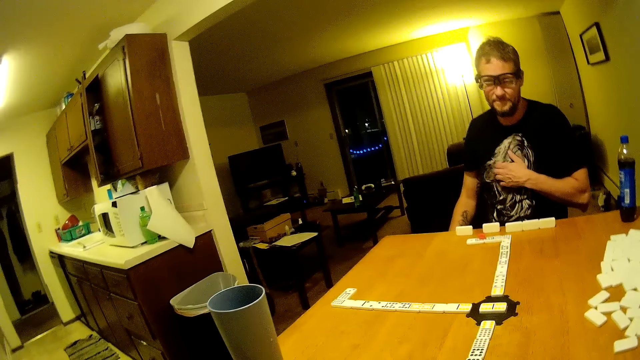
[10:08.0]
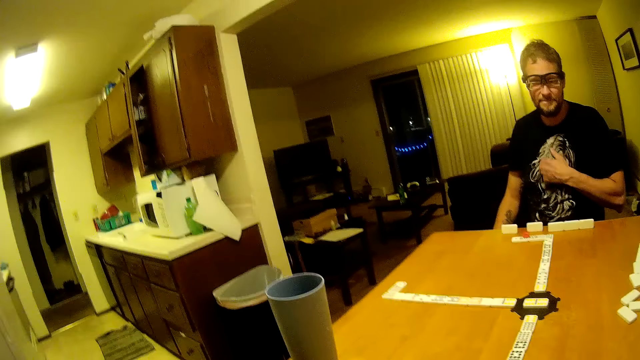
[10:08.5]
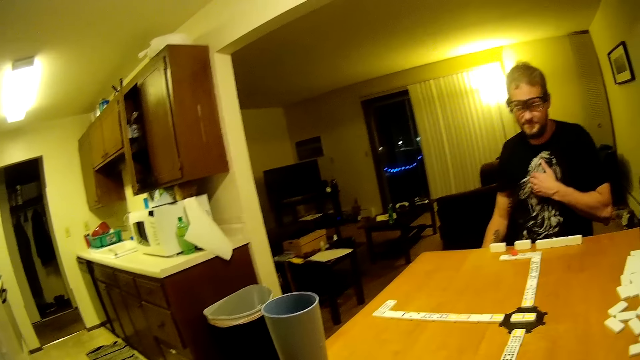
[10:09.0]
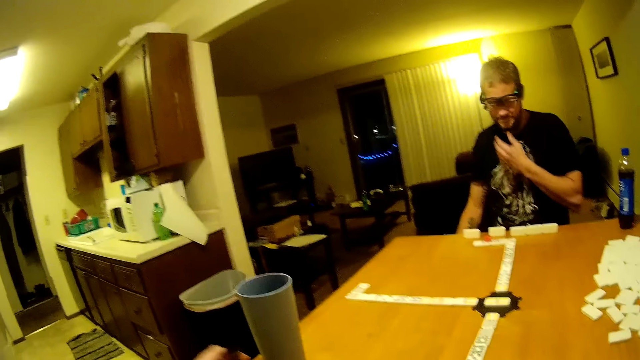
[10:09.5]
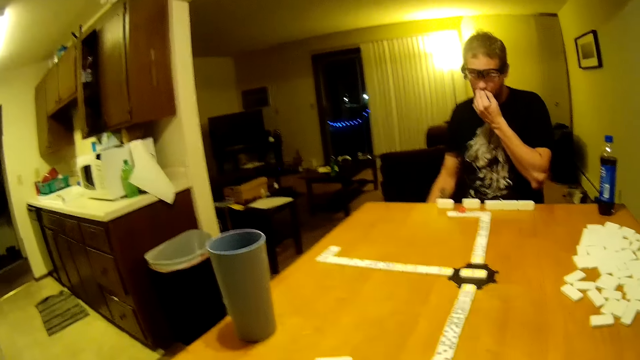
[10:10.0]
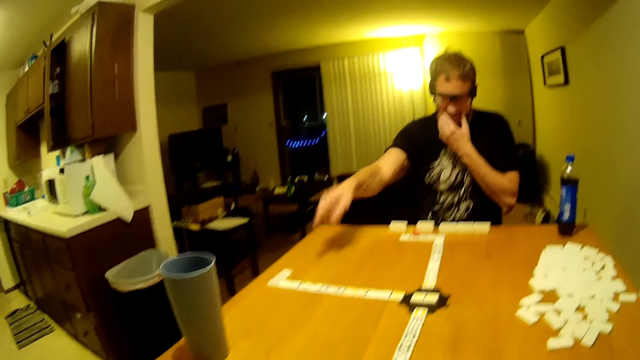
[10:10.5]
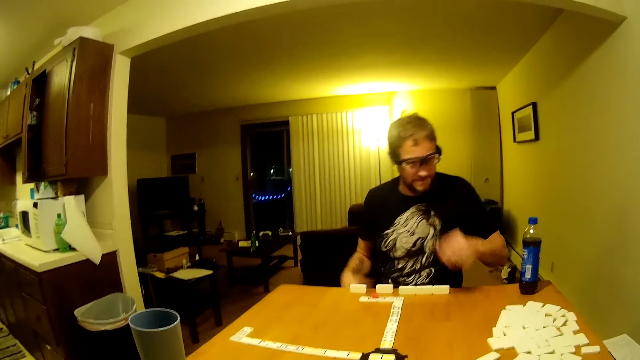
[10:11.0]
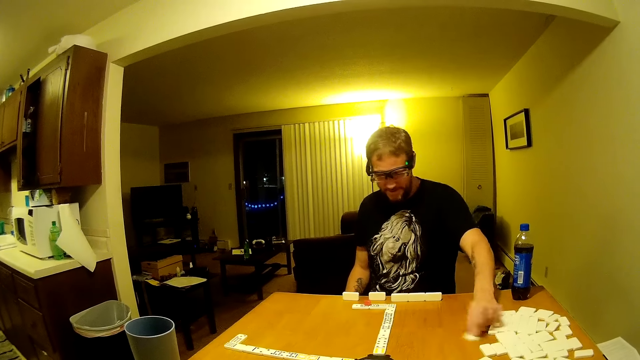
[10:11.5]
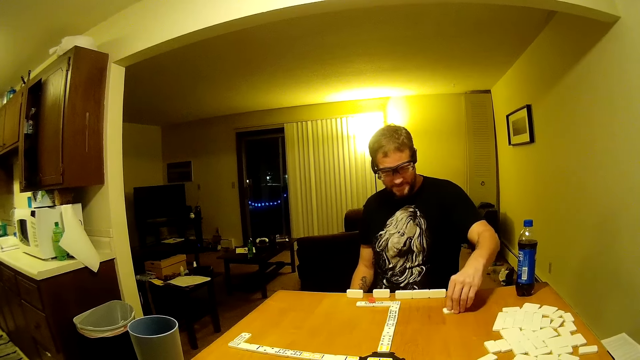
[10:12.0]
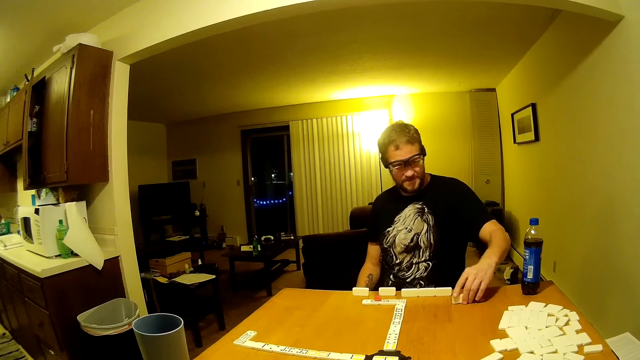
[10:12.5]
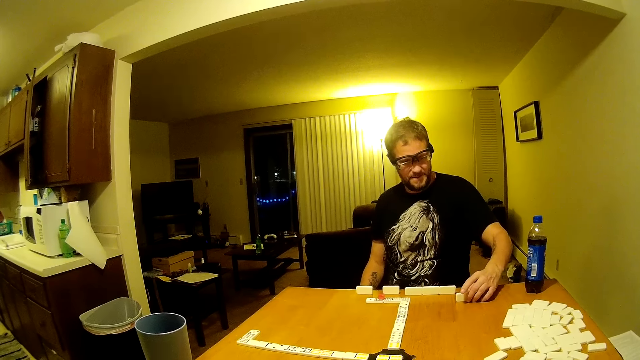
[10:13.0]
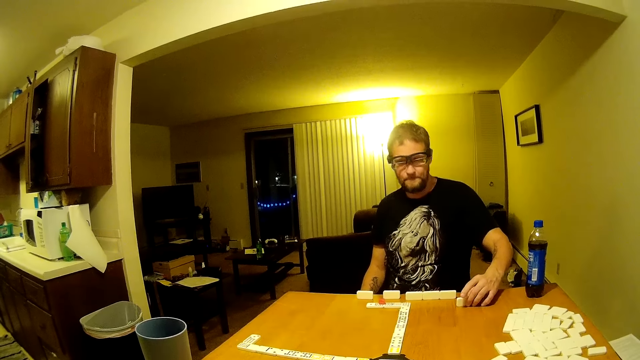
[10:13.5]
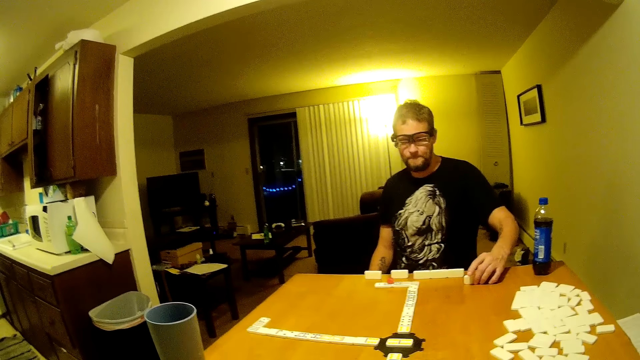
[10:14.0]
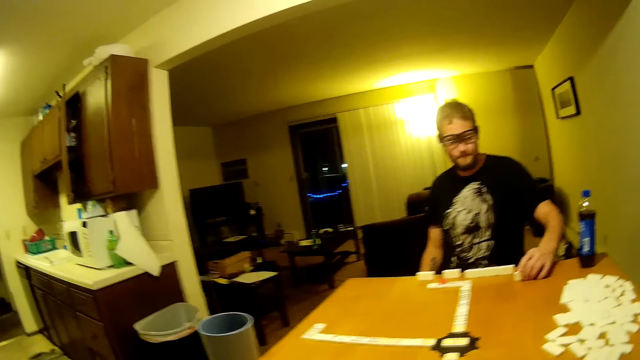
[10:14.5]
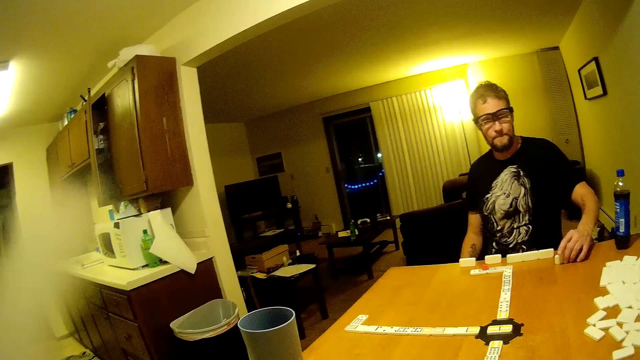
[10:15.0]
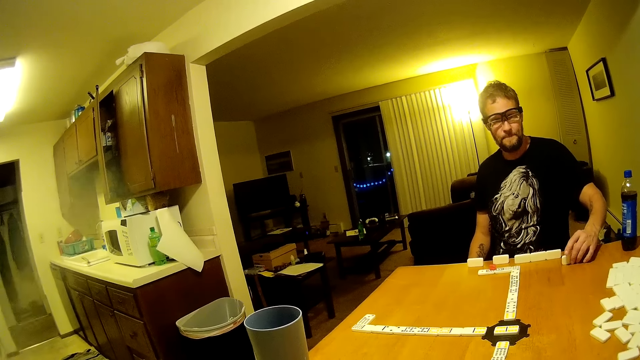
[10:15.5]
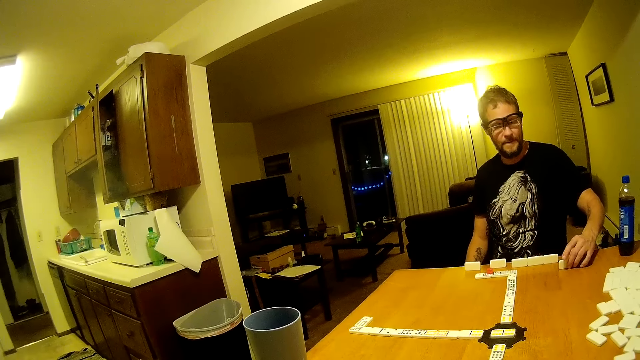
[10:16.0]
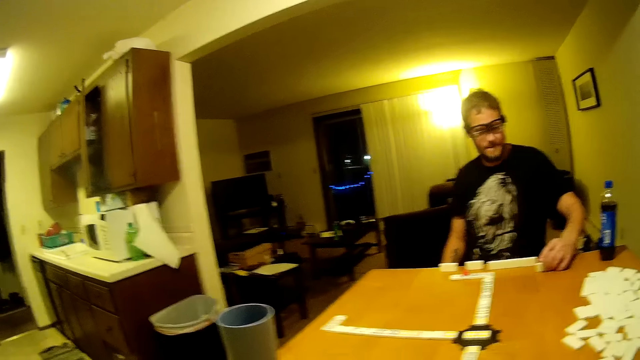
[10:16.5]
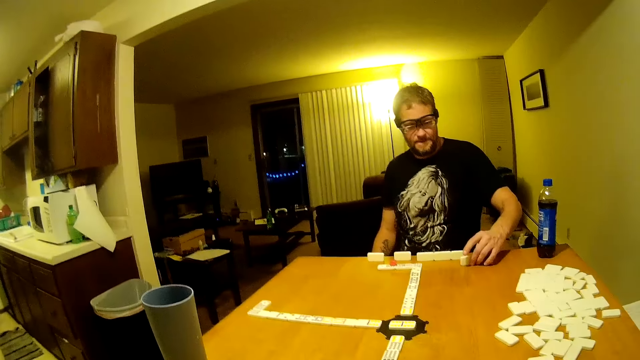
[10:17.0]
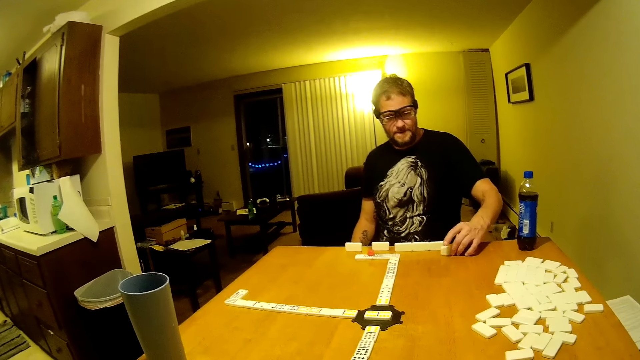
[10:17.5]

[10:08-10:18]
A man rubs his chest and rubs his nose. He points at a domino piece, stretches a hand, and moves dominoes on the table. He looks at the domino piece. The camera wearer looks around. The man looks at the domino piece.

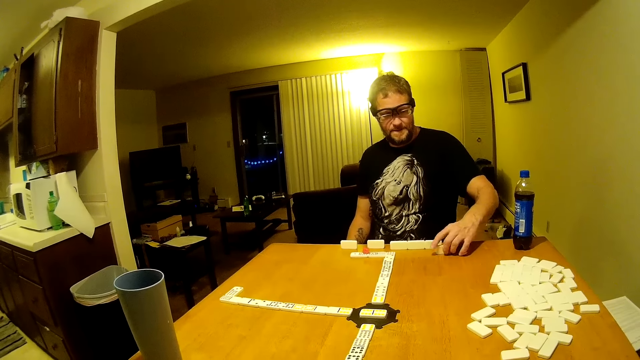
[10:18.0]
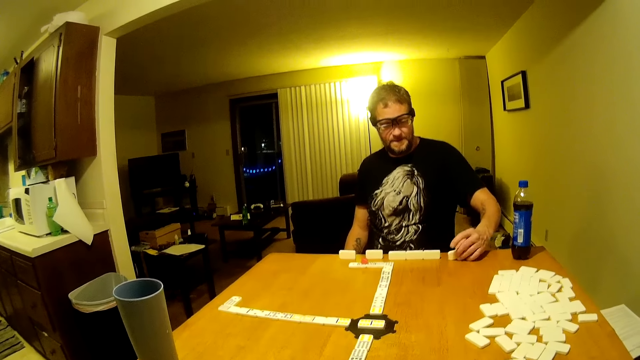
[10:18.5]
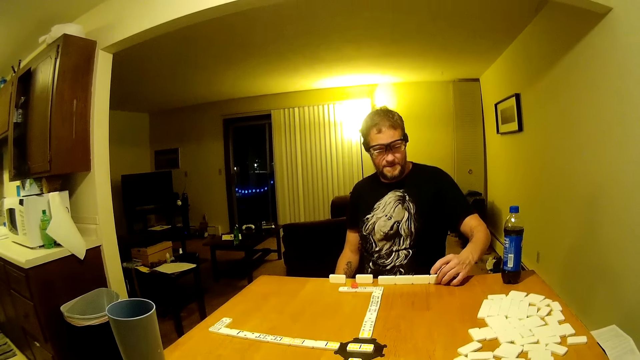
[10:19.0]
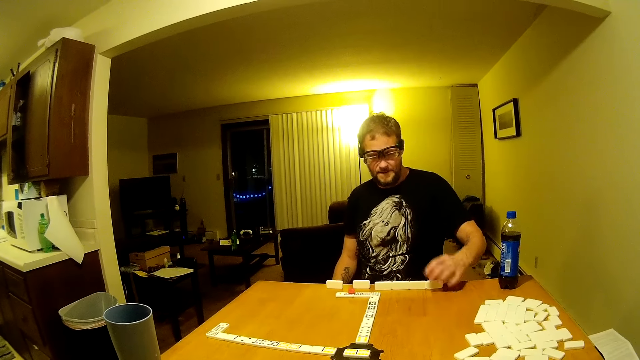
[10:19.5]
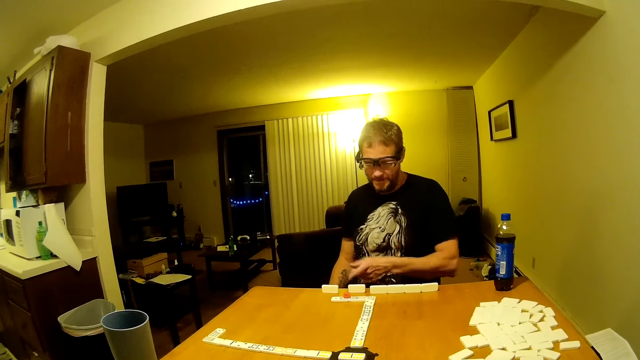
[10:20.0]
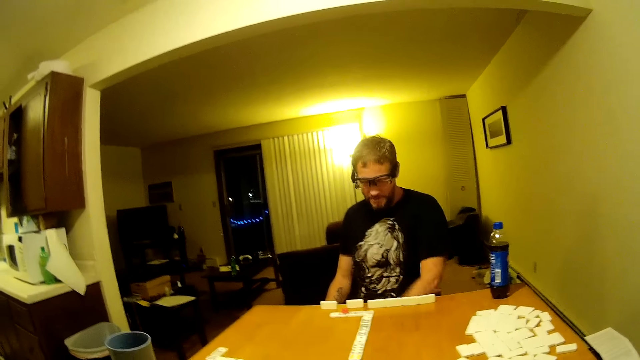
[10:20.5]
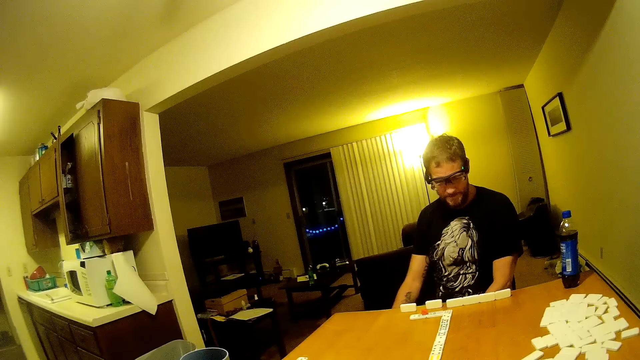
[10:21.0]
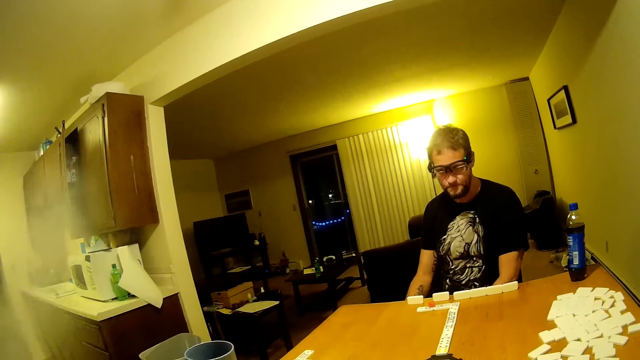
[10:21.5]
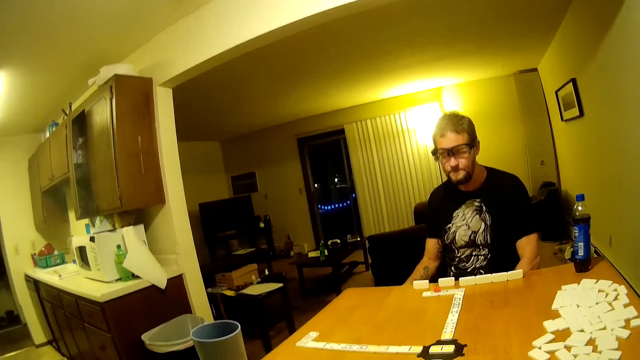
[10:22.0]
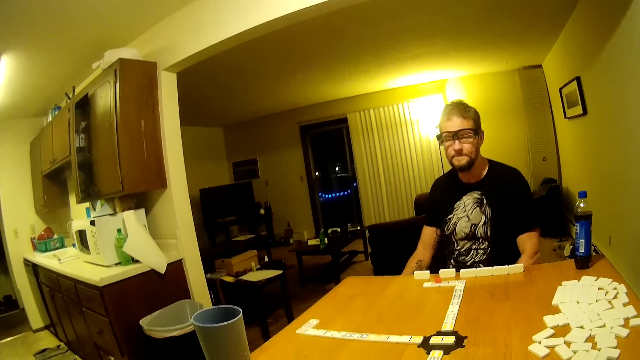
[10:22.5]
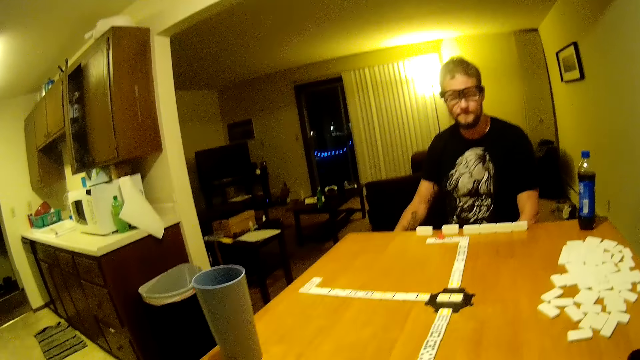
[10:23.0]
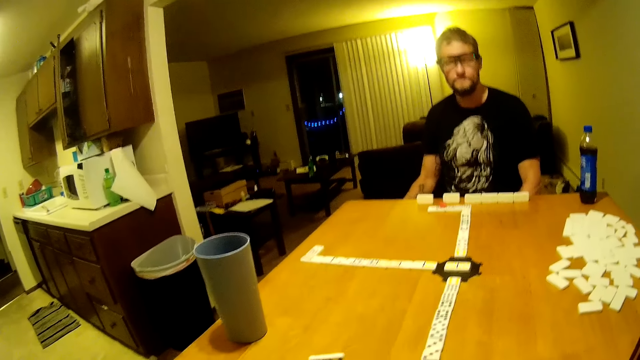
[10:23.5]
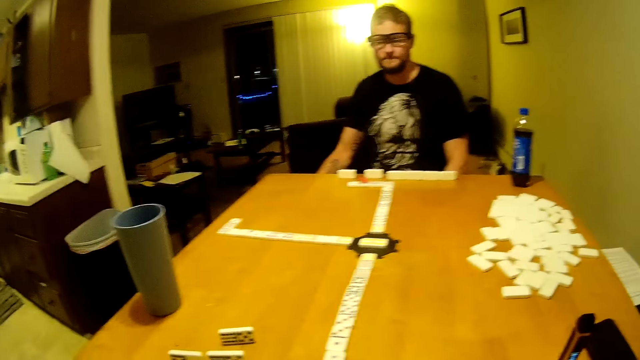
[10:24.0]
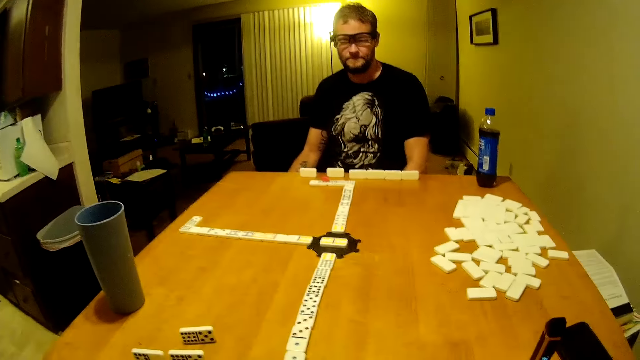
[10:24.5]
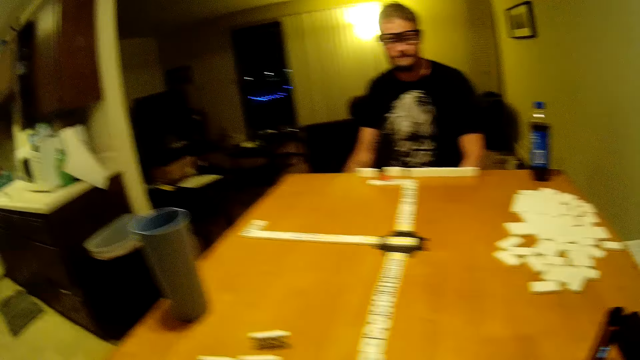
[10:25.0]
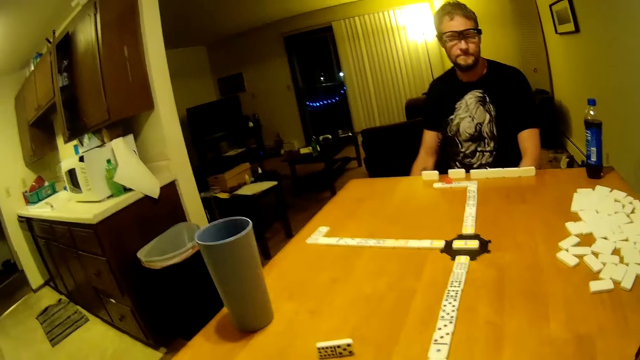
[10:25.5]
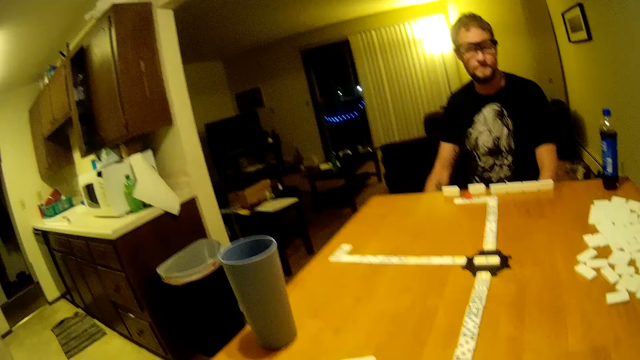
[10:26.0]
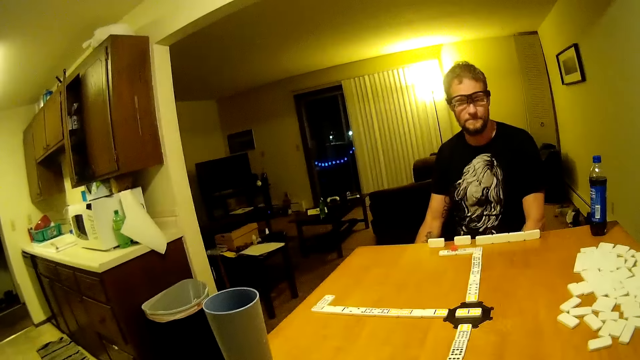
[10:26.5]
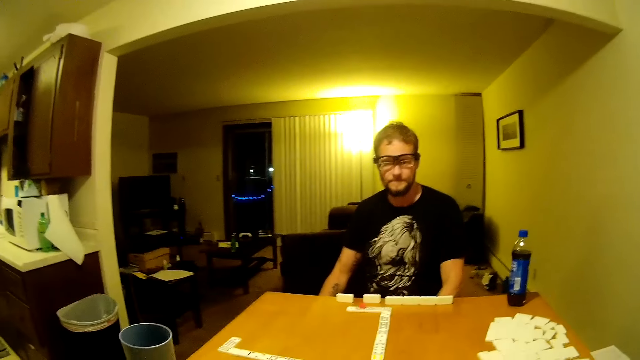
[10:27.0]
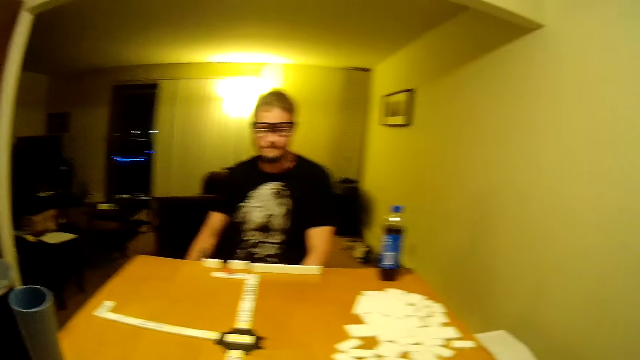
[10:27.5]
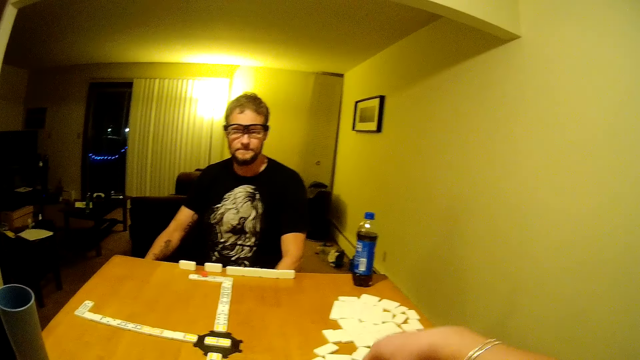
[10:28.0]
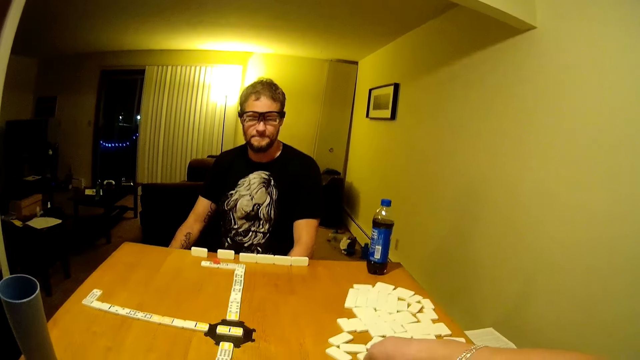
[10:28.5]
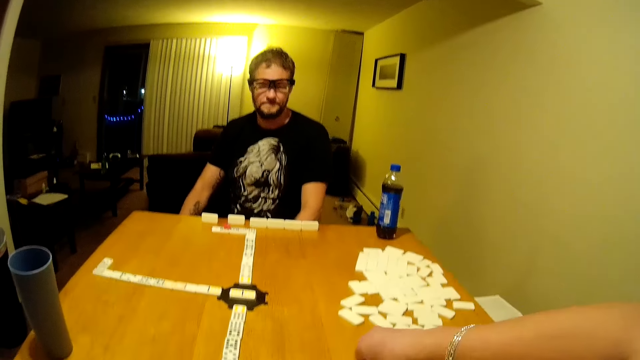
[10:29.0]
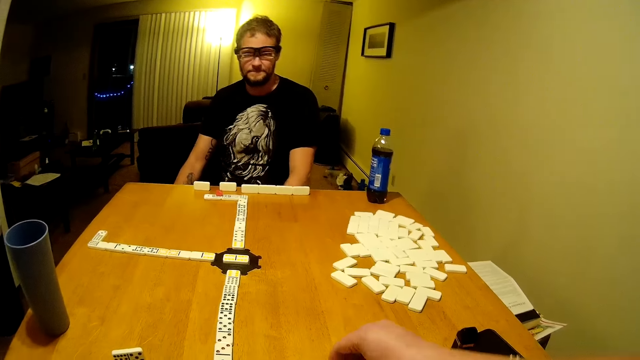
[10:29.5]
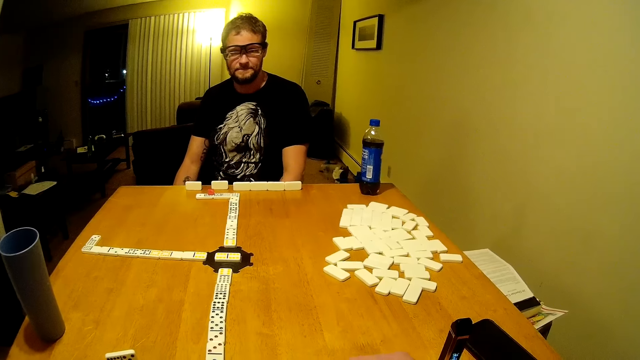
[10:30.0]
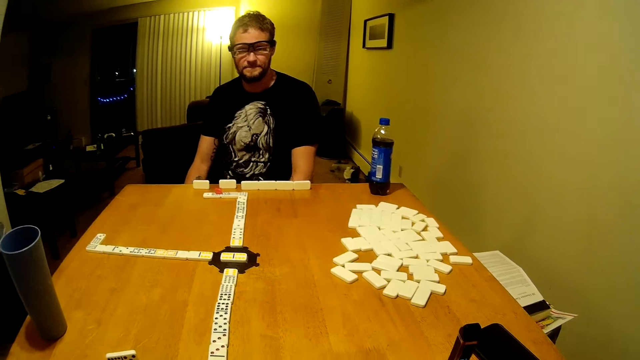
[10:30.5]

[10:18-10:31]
A man flips the domino piece, drags the domino piece, and points at the domino piece. The camera wearer looks around. The man swings a hand. The camera wearer looks around. He moves his hand.
